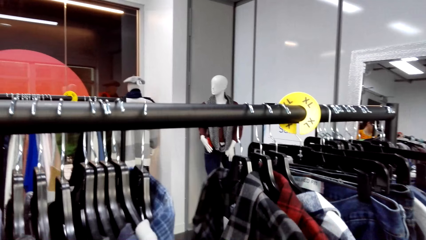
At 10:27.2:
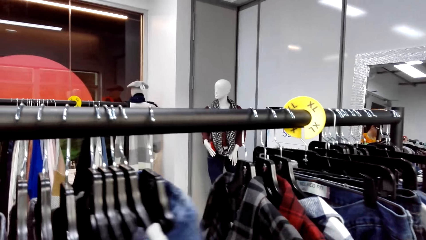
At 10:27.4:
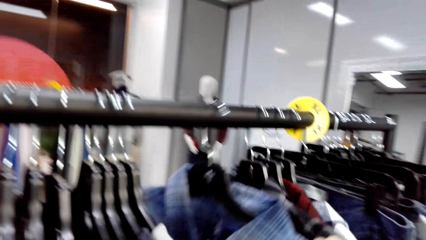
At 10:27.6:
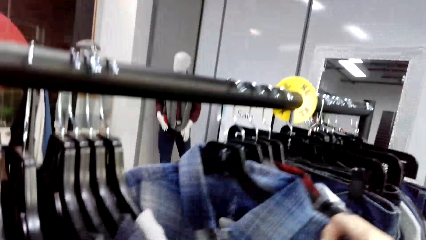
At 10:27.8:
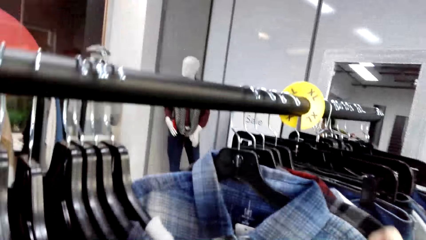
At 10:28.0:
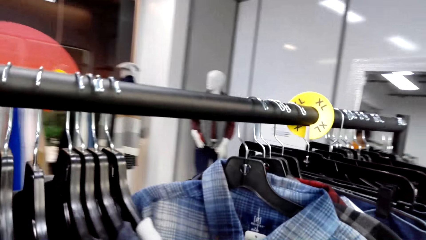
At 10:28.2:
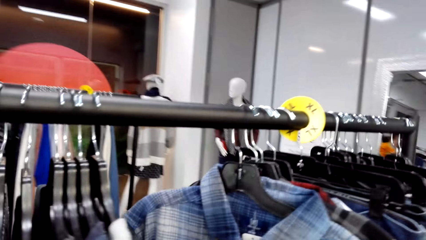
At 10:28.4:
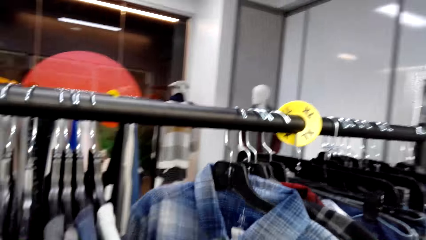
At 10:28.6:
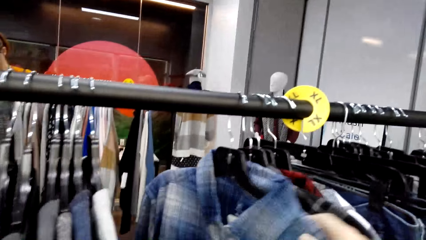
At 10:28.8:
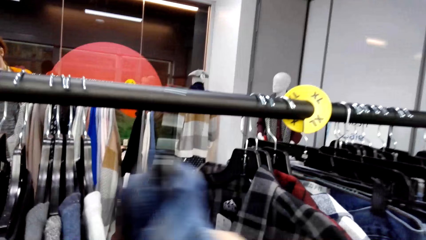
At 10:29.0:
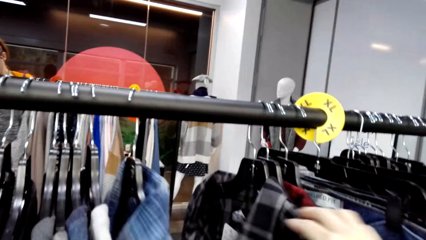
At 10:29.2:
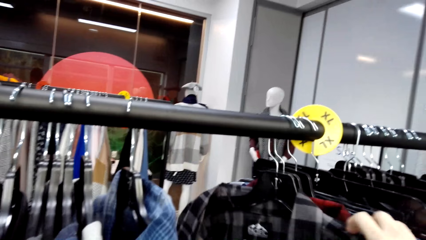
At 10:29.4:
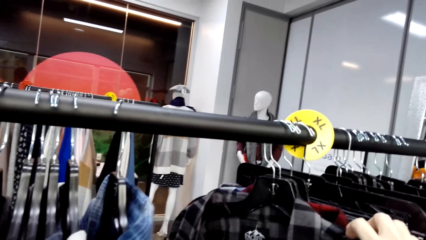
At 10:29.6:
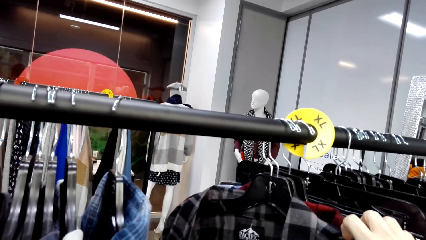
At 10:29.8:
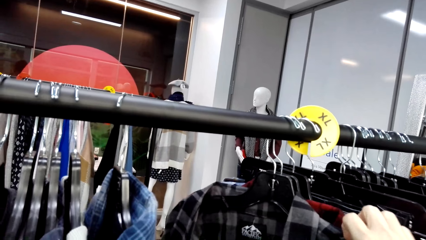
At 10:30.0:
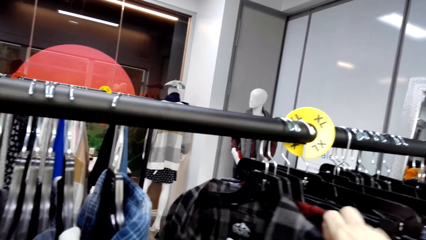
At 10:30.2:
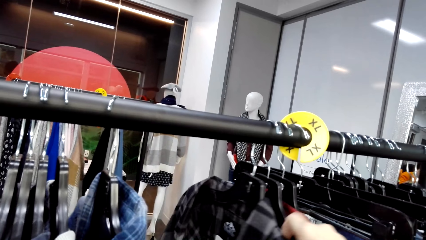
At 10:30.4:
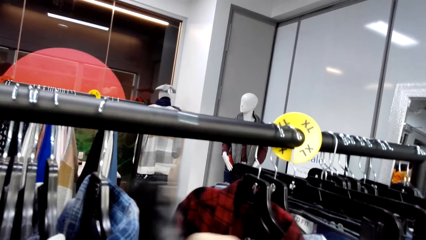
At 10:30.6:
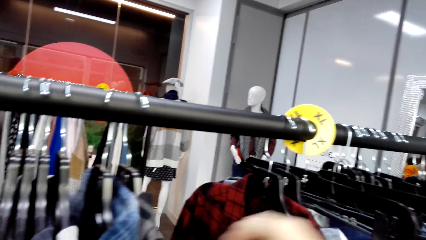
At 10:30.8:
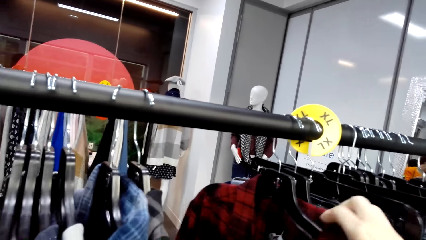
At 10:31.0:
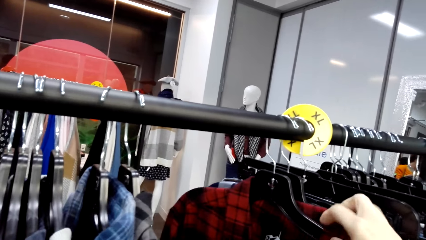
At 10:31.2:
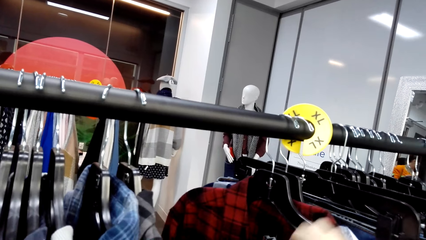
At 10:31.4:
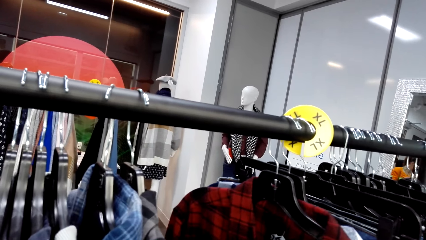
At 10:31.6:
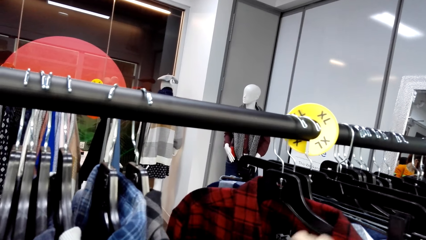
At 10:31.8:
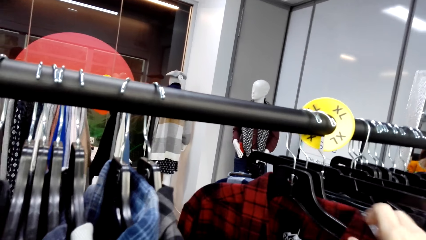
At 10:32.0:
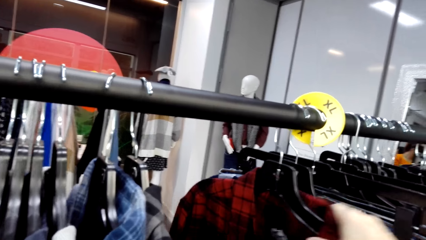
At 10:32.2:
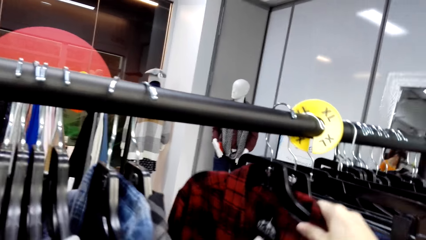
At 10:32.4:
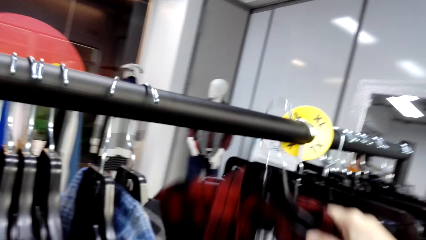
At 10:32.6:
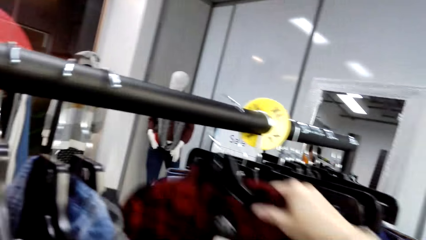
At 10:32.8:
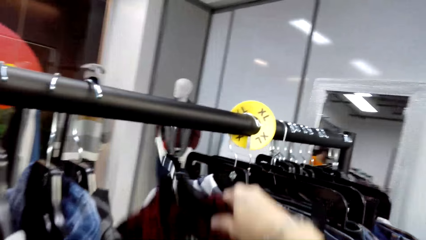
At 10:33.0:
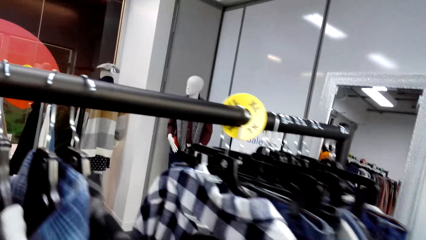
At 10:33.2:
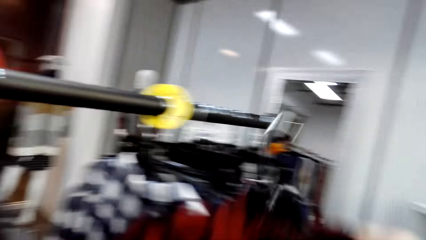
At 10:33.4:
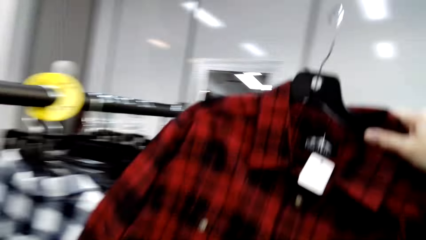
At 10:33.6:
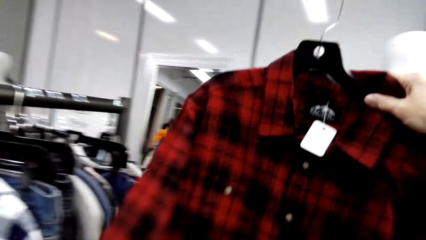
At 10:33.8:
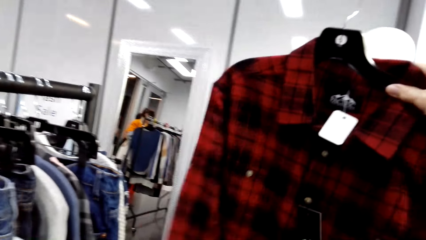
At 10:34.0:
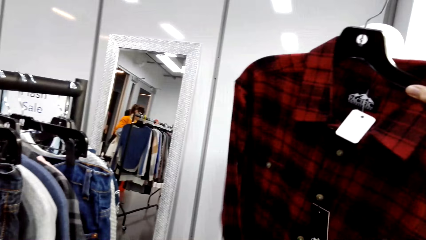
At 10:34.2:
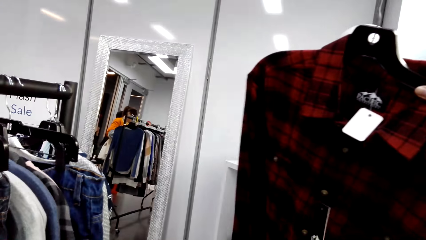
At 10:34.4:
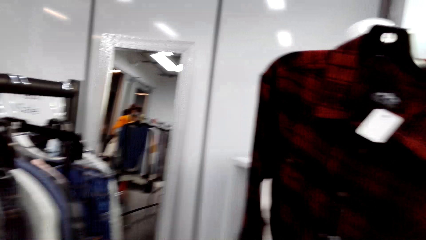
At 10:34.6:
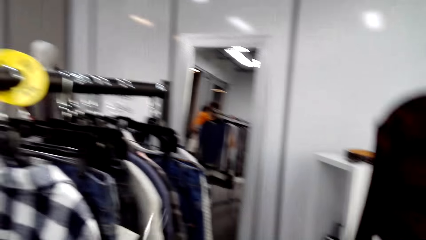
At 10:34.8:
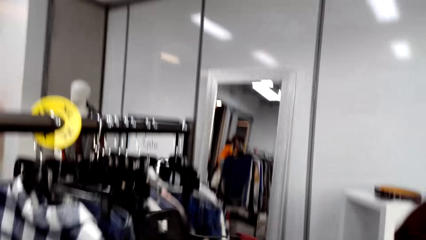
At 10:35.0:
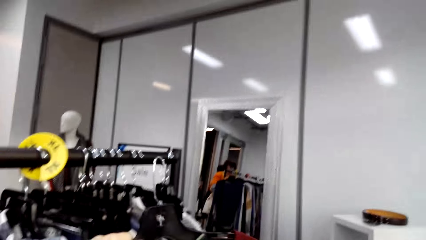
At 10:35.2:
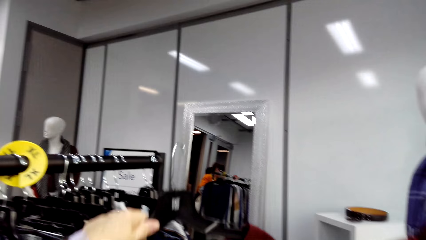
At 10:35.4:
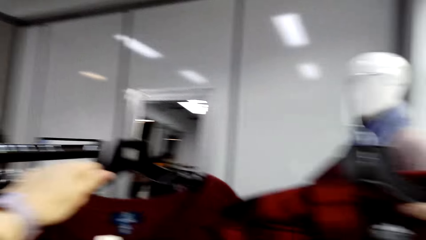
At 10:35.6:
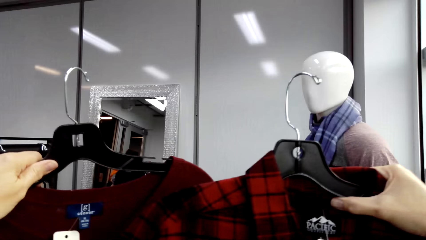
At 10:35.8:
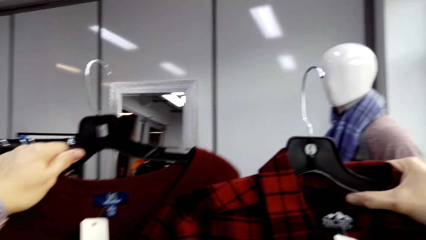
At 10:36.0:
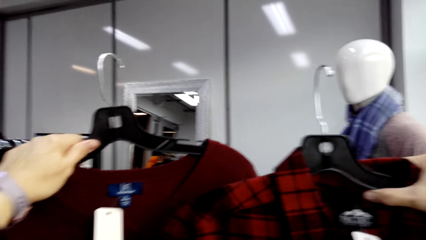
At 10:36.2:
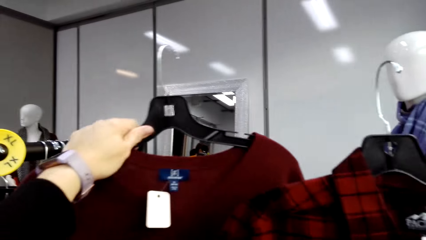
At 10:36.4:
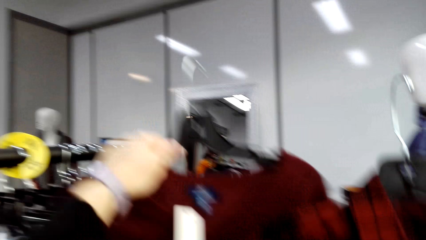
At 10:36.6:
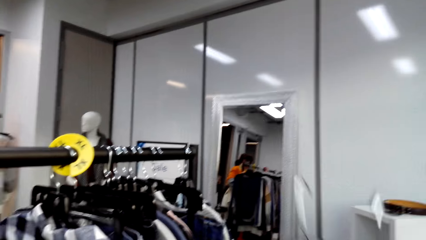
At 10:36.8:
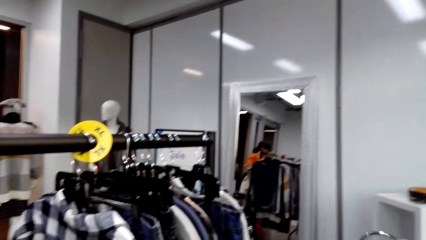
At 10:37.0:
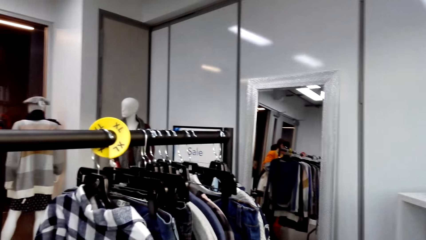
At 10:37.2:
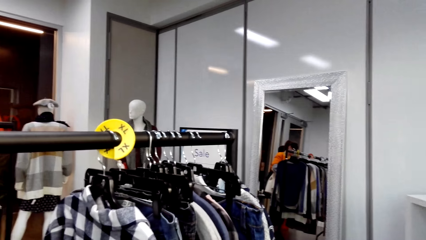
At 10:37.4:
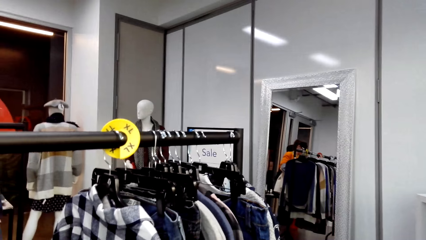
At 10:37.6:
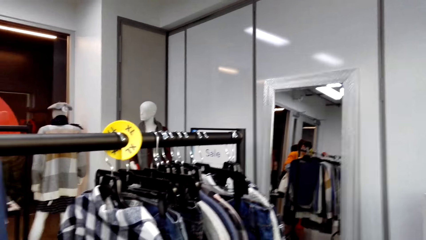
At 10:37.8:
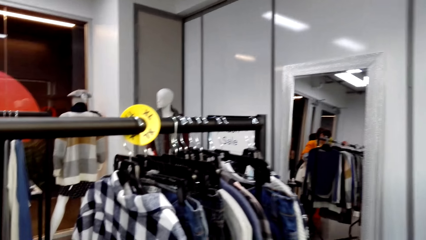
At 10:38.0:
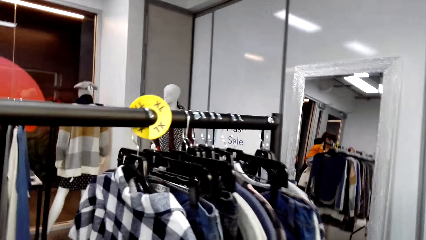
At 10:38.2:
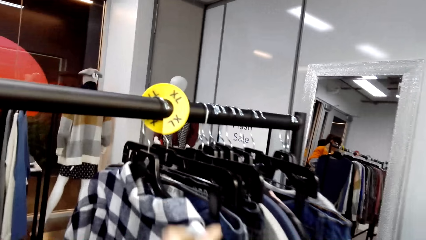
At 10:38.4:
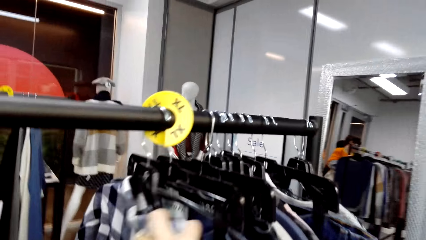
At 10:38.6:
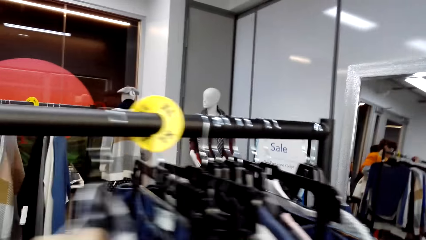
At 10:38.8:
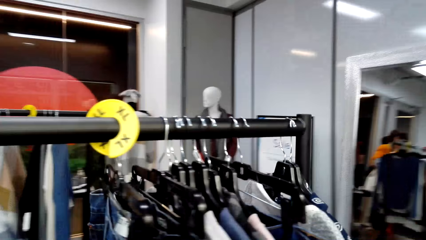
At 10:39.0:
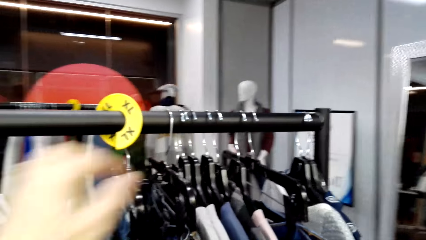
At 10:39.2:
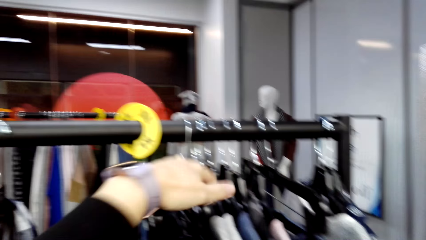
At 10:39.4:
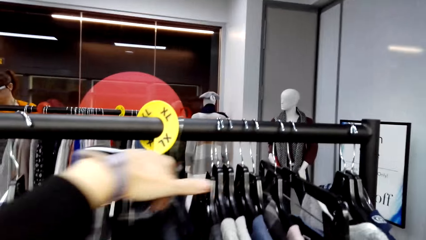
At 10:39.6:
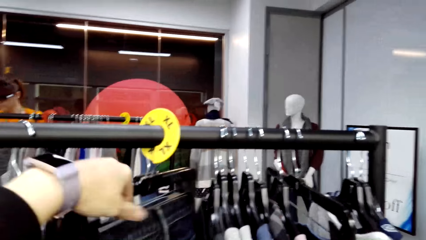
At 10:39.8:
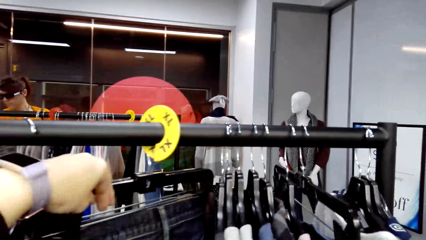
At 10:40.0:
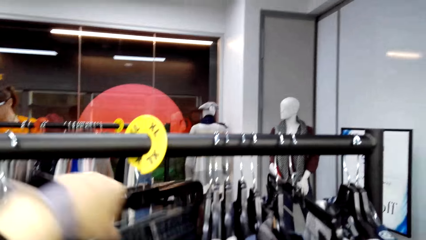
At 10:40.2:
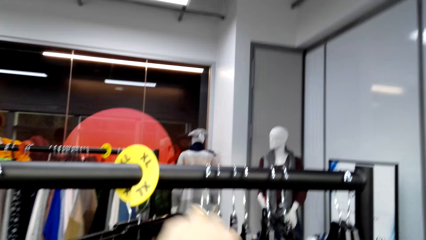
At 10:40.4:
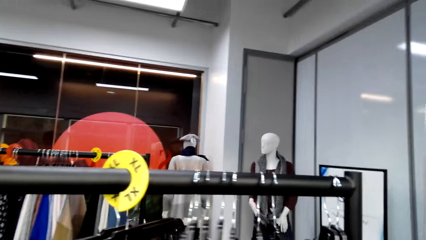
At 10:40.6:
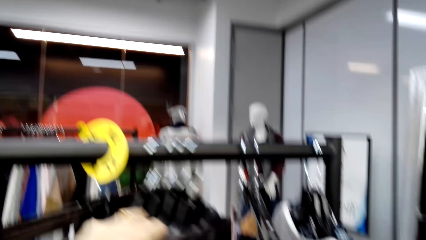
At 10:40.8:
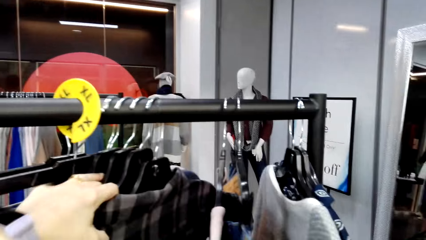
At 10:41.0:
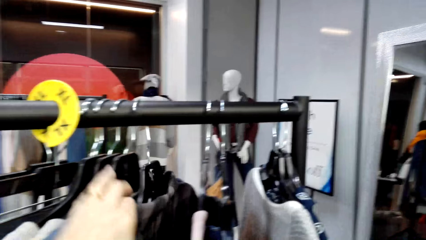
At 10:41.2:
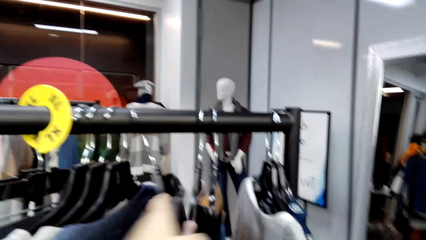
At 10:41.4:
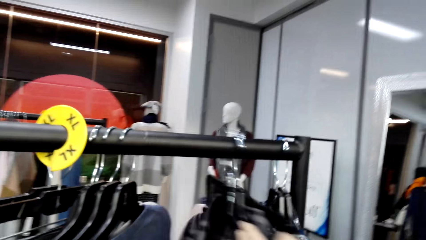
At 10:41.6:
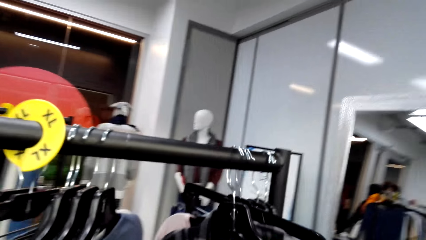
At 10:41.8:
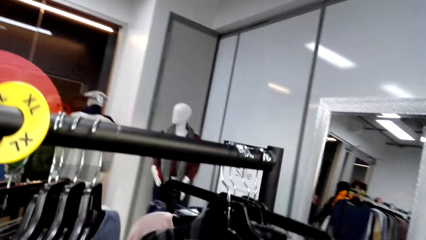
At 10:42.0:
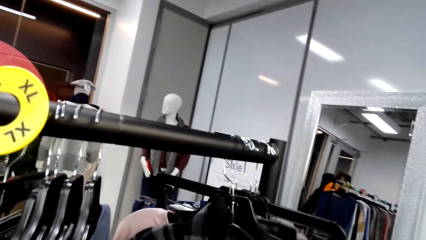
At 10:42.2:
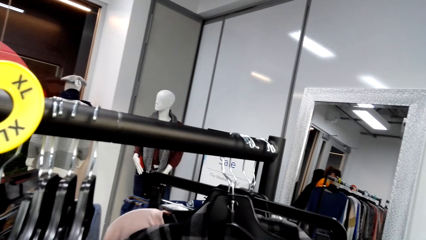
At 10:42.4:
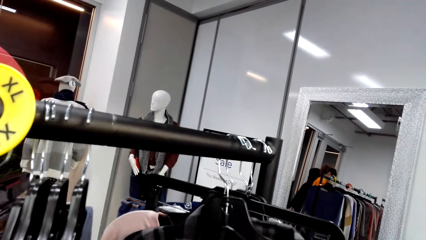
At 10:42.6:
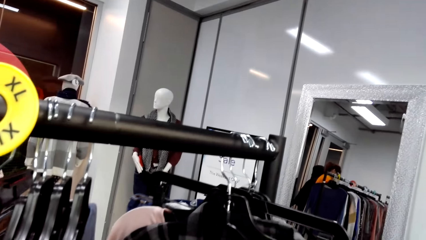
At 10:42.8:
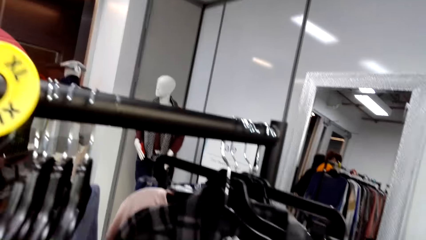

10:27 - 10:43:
The camera wearer looks at the hanged shirt. They move the hanged clothes. They pick a shirt. They look at the shirt. They lift up the clothes. They look at the sweater on the left hand. They look around. They look at the hanged clothes. They move the hanged clothes. They look at the hanged clothes and look around.
